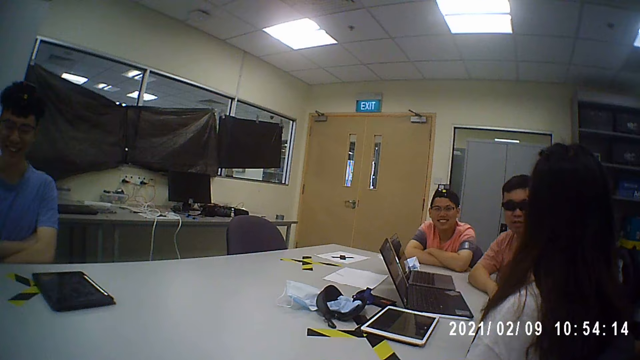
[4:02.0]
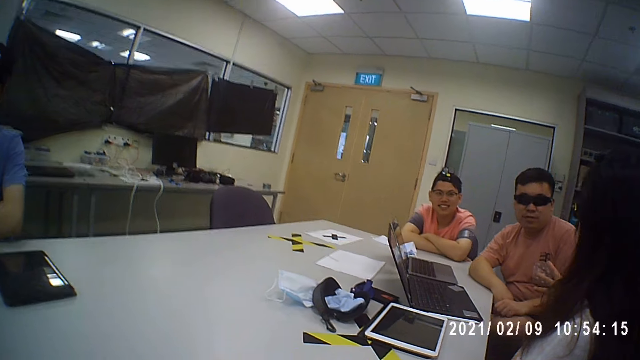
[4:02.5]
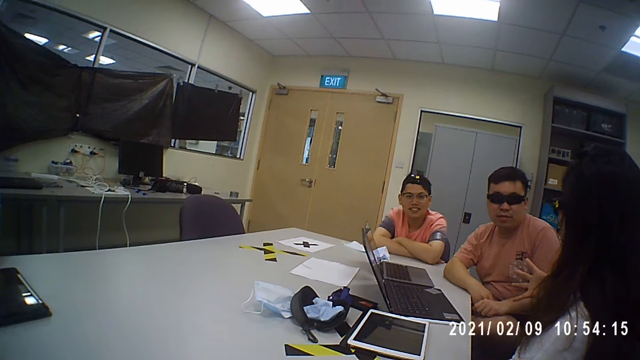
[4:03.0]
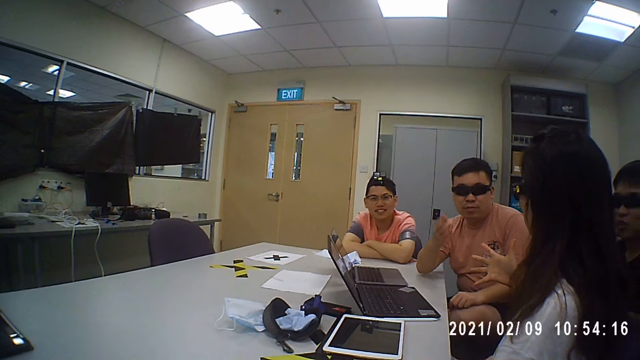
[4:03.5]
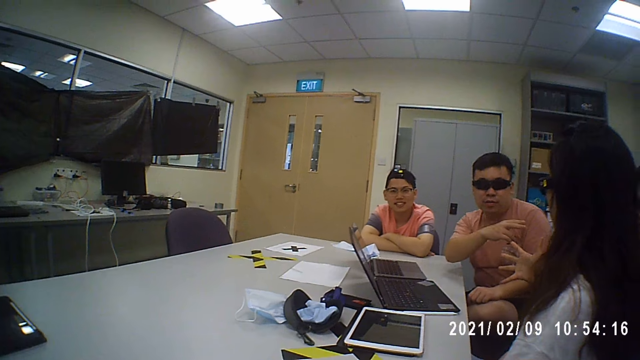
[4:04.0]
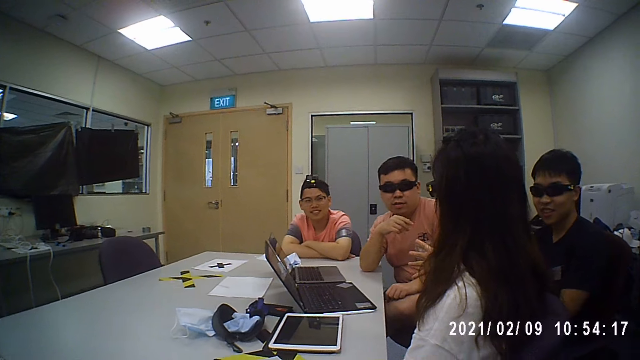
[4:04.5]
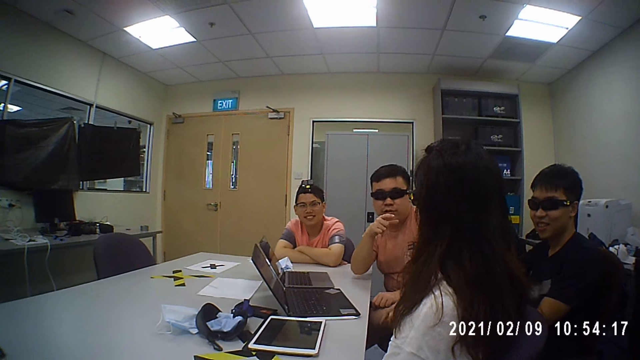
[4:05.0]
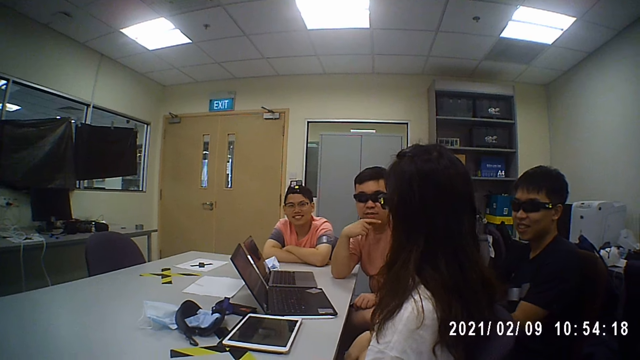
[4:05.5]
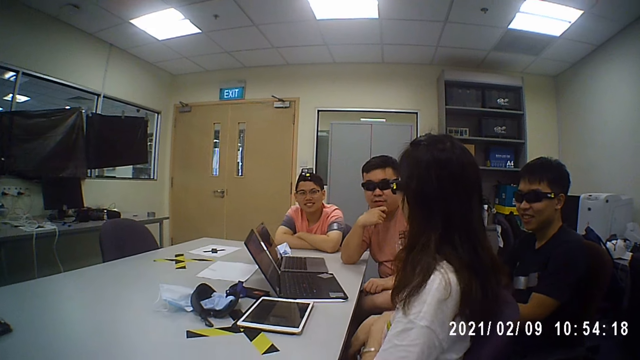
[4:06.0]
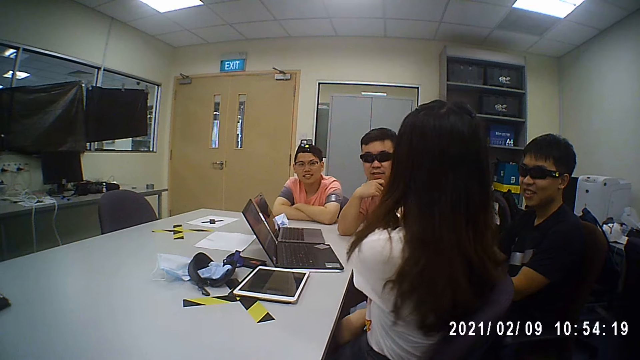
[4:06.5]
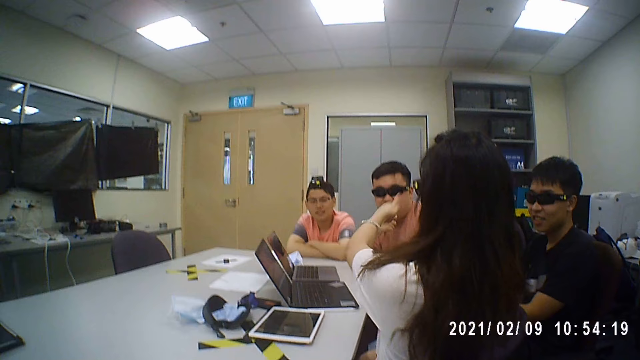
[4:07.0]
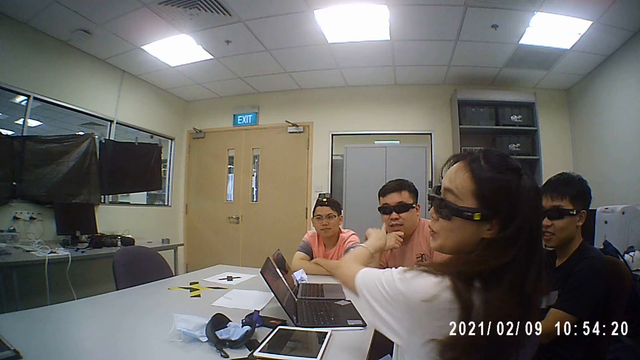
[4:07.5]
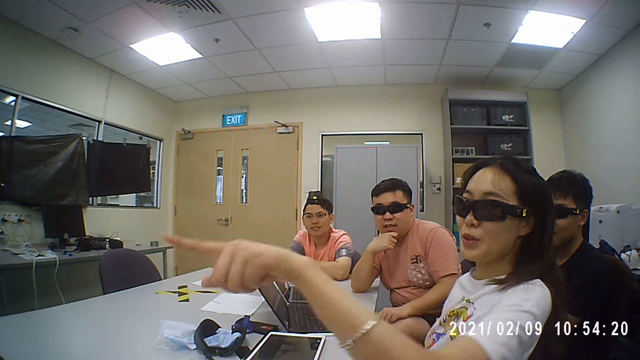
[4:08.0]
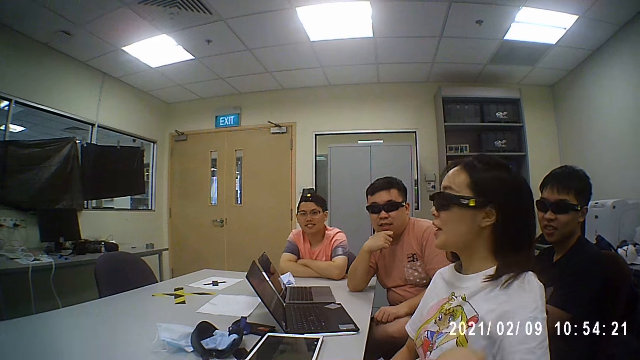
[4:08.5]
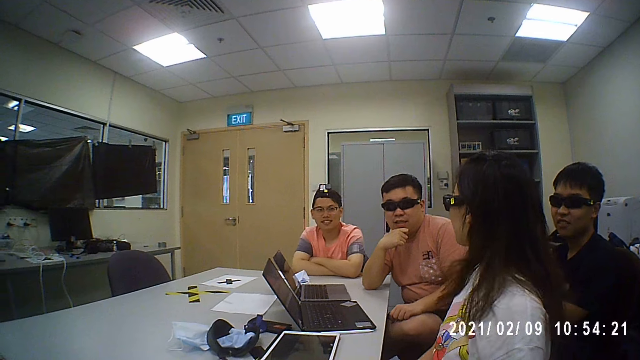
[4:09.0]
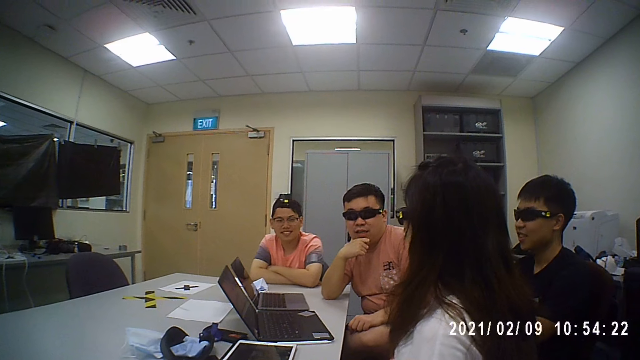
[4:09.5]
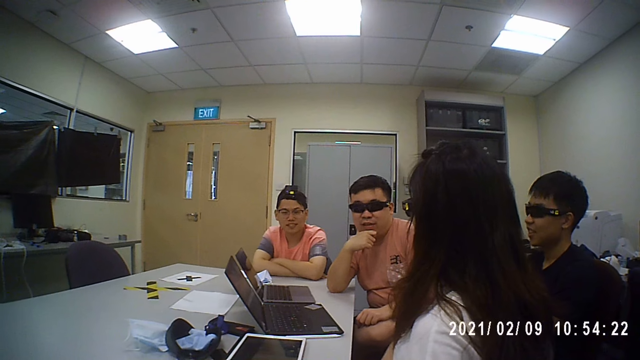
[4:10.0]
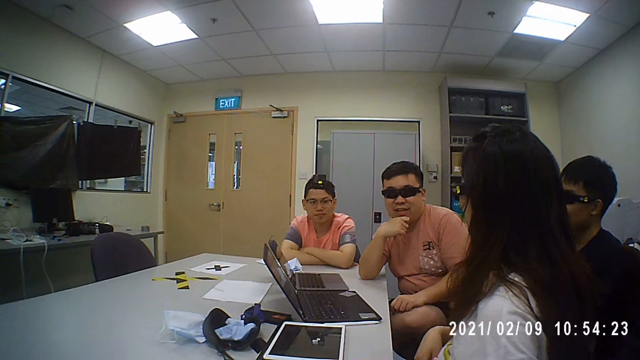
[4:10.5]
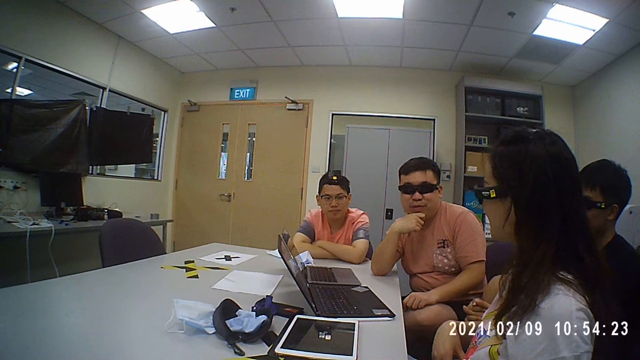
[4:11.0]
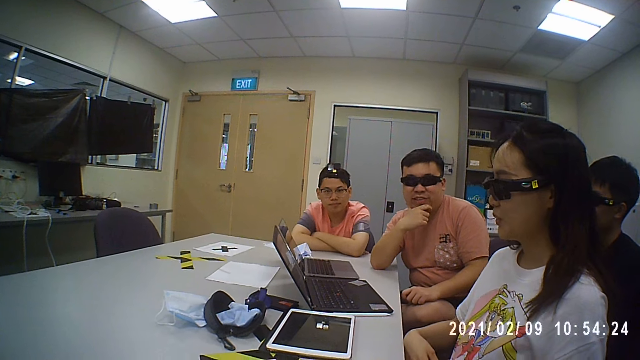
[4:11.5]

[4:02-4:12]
A woman moves her hand. A man moves his hand. The camera wearer converses with the men and the woman. The woman points at the persons. The camera wearer converses with the men and the woman.

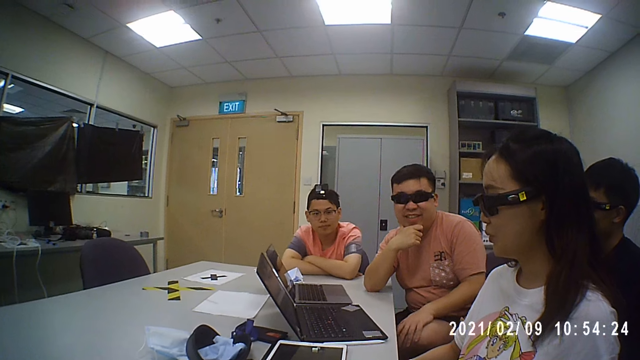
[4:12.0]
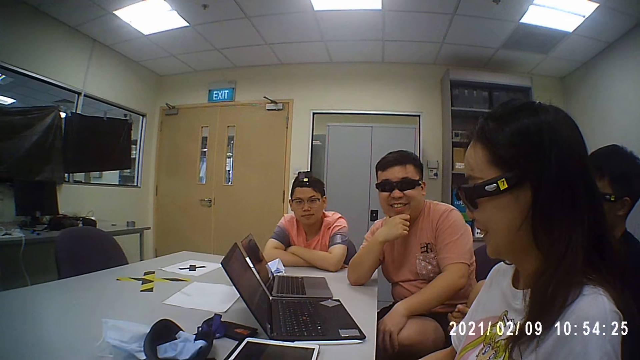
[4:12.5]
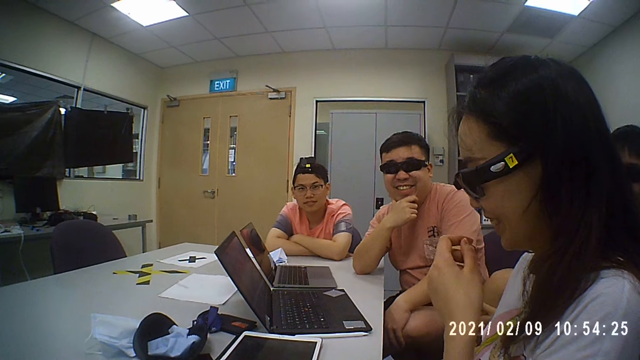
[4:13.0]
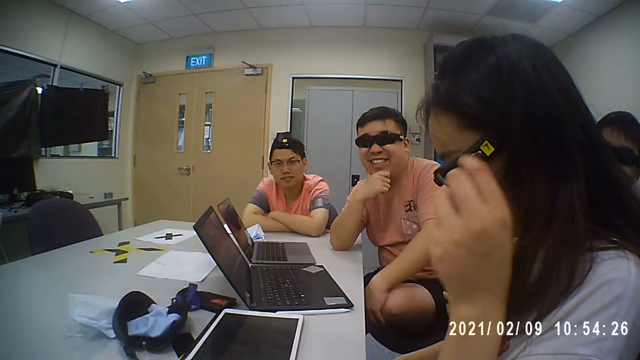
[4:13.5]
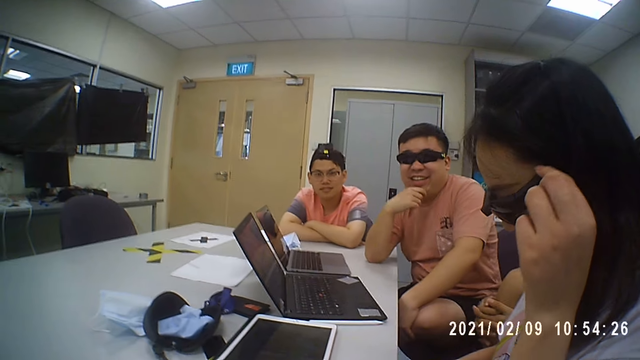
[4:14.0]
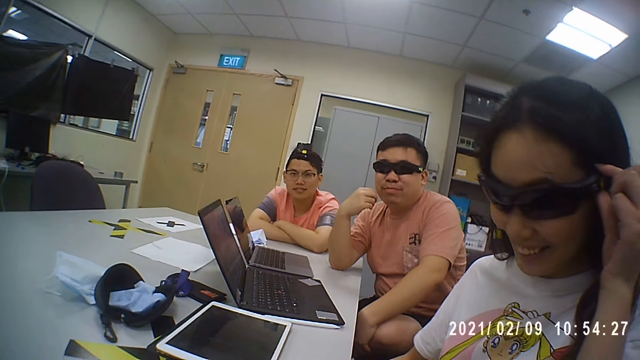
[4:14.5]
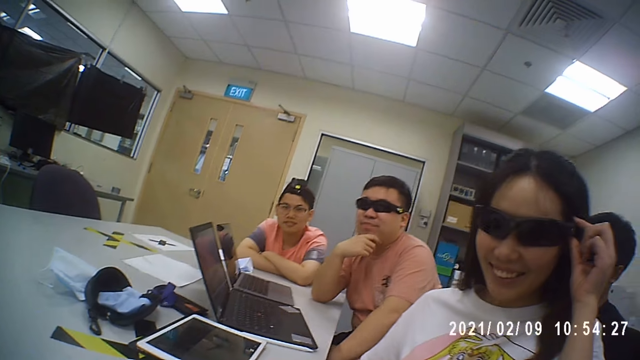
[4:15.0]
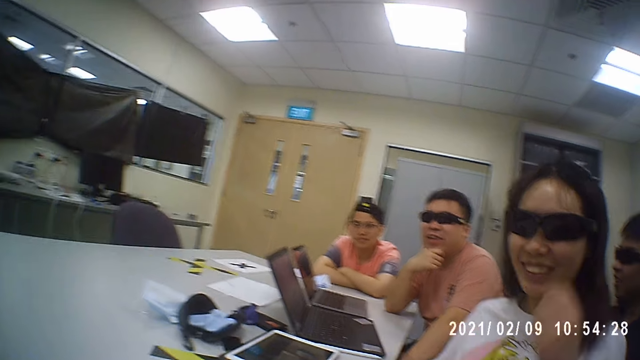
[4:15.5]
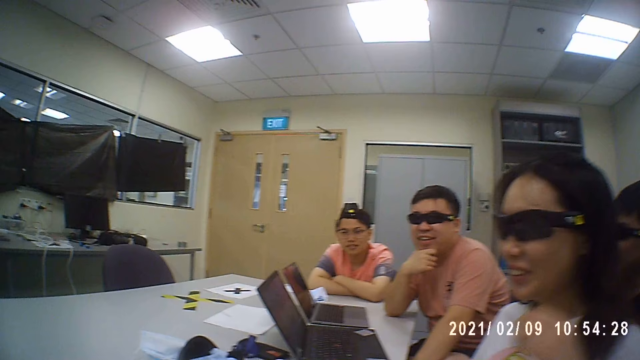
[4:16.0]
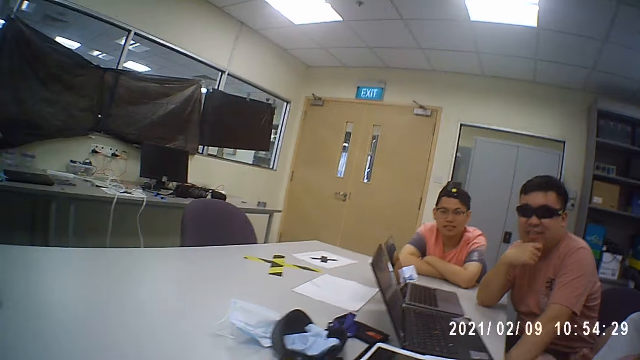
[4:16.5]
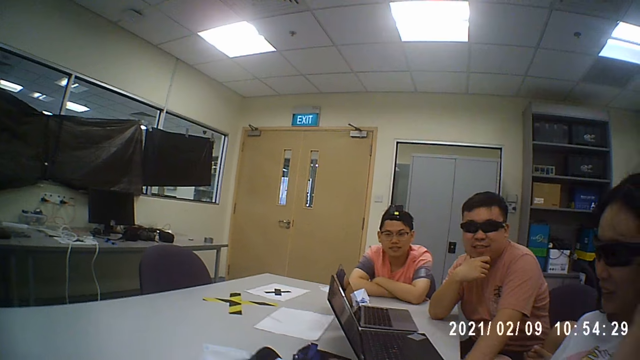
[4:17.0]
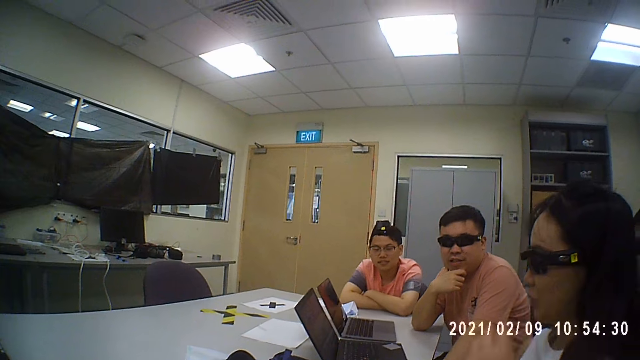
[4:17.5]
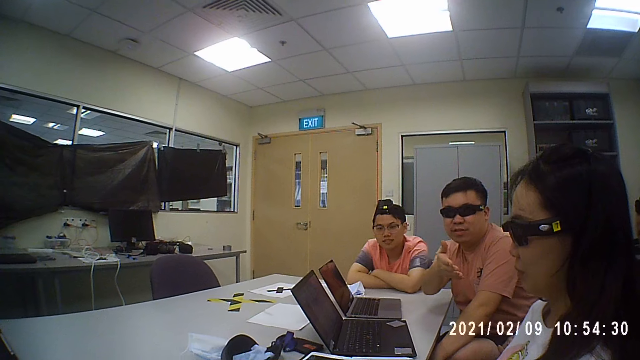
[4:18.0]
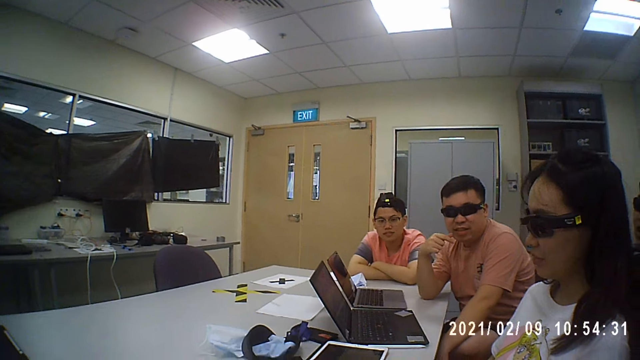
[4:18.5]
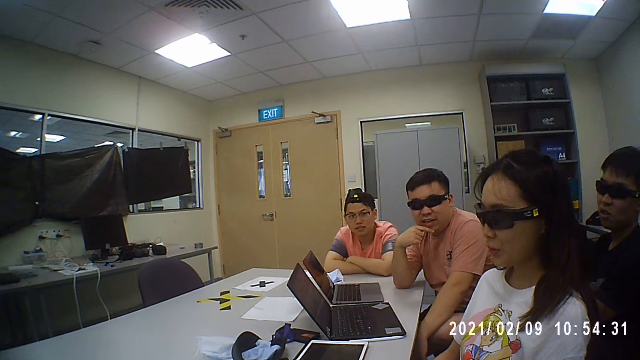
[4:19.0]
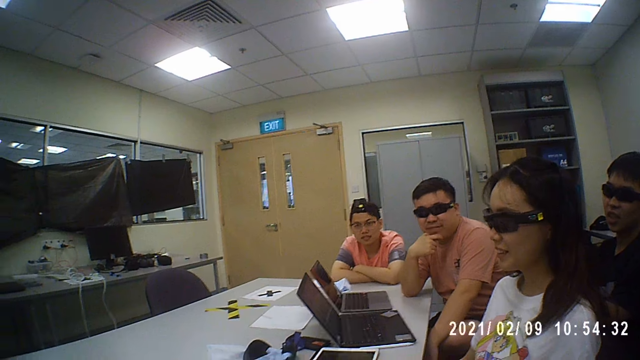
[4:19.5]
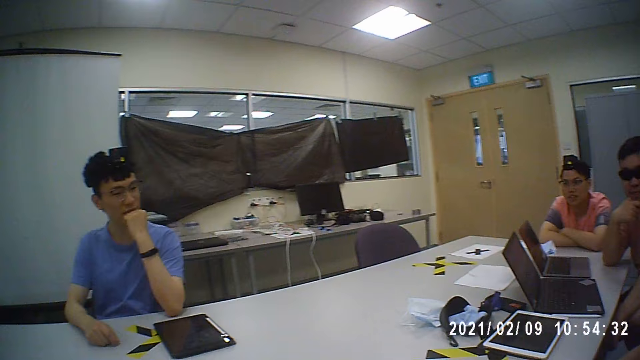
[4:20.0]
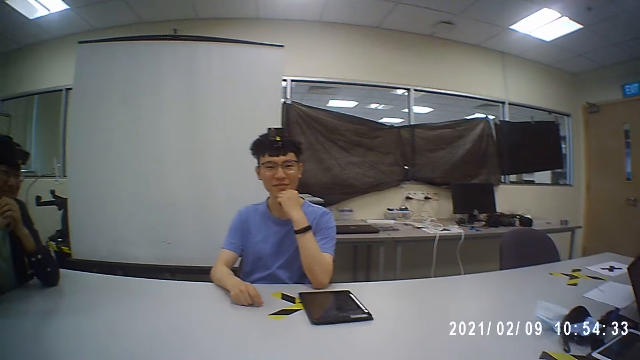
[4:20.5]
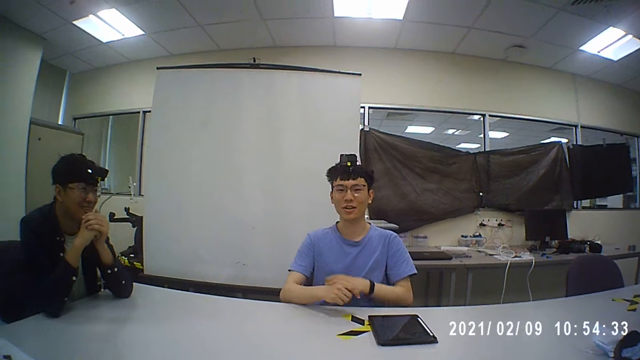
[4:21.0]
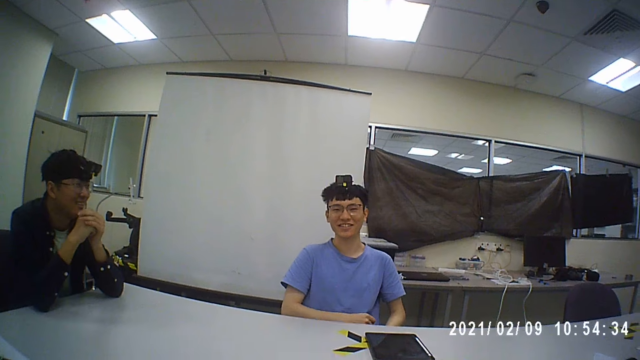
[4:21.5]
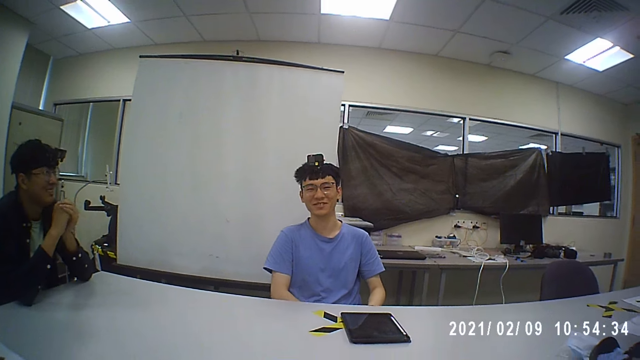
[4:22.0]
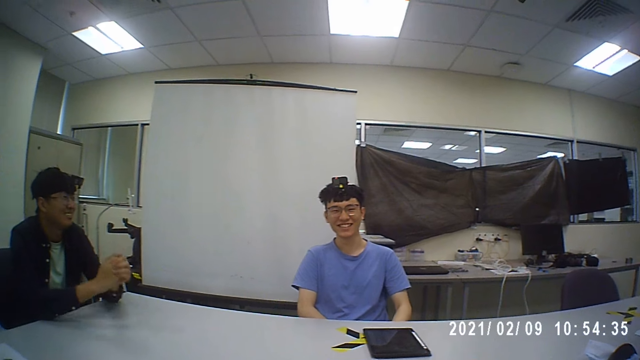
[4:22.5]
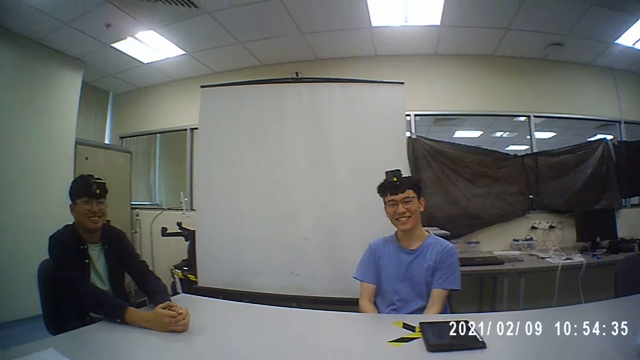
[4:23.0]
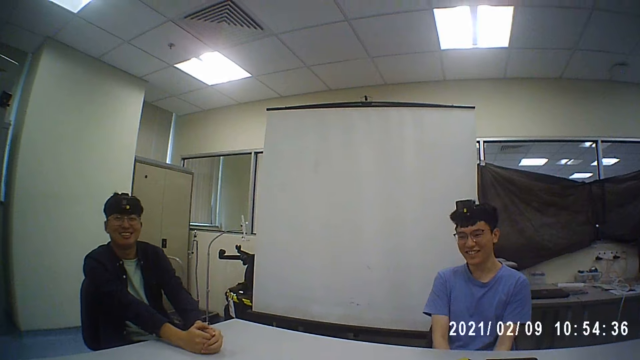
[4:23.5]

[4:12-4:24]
A woman adjusts the shades. The woman holds her glasses. The camera wearer converses with the men and the woman. A man moves his hand. The camera wearer converses with the men and the woman.
